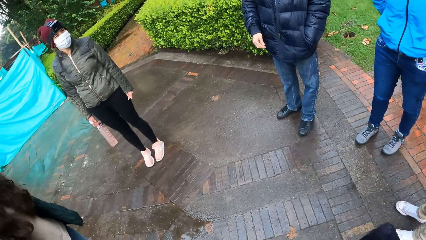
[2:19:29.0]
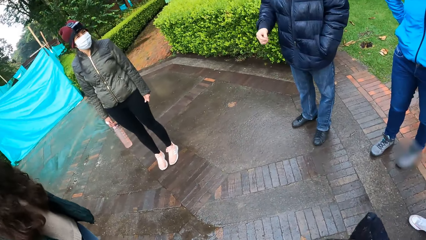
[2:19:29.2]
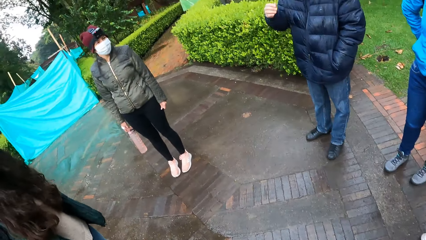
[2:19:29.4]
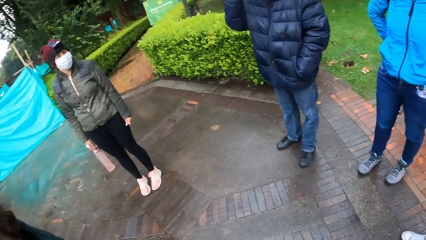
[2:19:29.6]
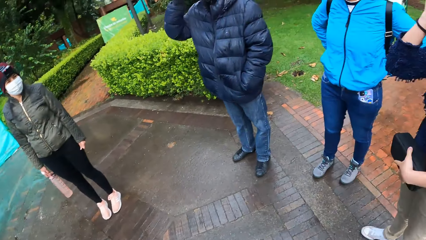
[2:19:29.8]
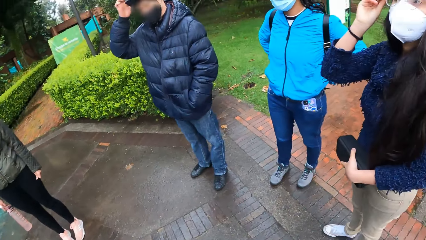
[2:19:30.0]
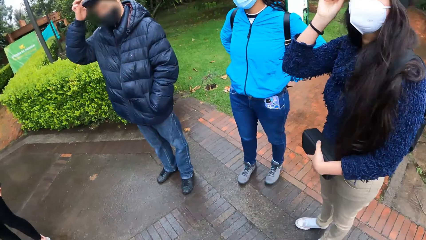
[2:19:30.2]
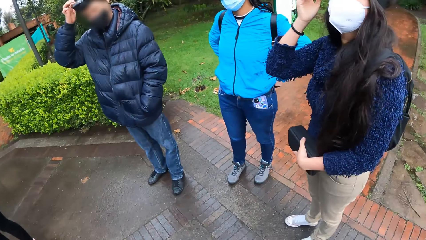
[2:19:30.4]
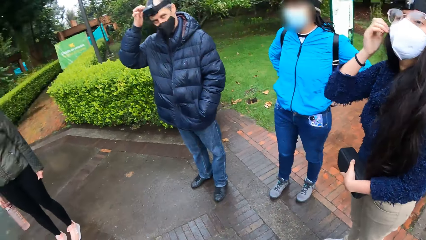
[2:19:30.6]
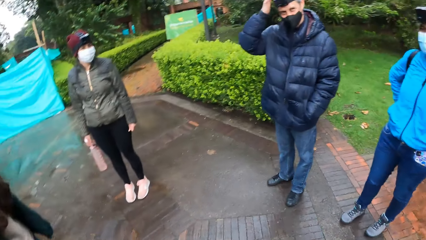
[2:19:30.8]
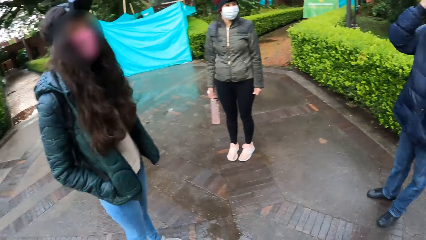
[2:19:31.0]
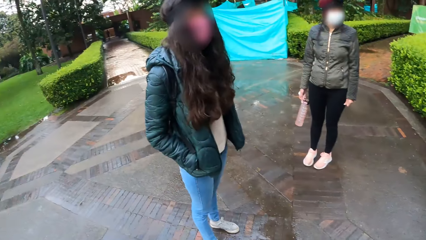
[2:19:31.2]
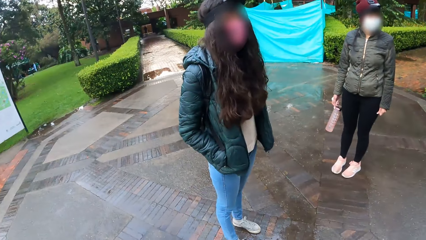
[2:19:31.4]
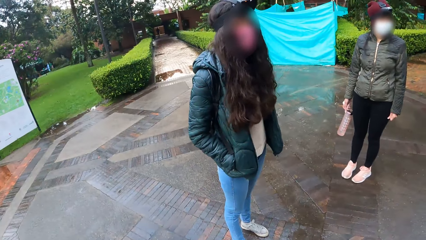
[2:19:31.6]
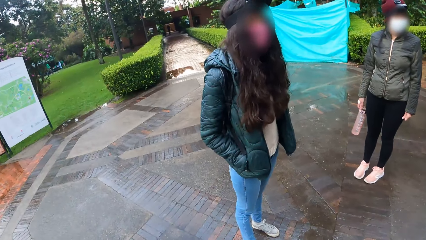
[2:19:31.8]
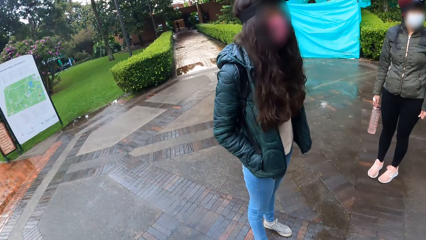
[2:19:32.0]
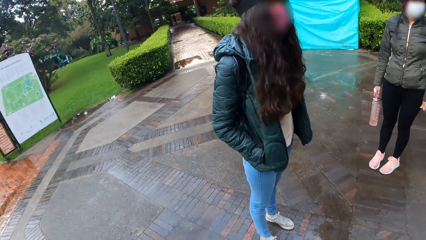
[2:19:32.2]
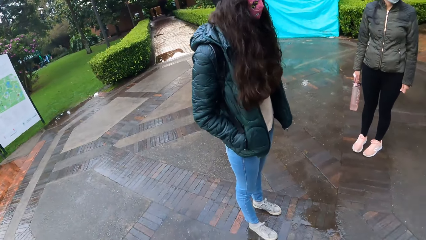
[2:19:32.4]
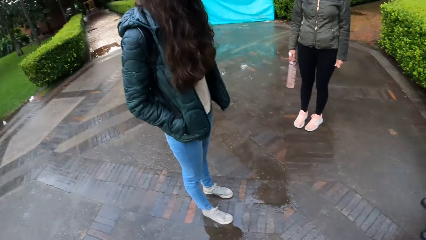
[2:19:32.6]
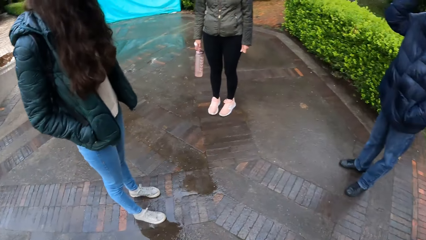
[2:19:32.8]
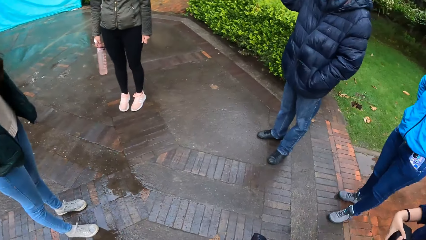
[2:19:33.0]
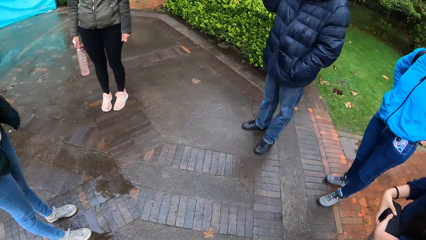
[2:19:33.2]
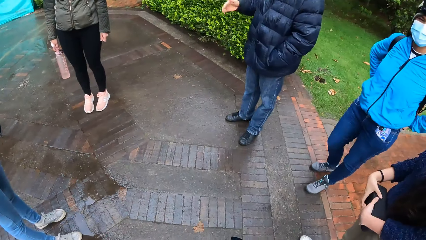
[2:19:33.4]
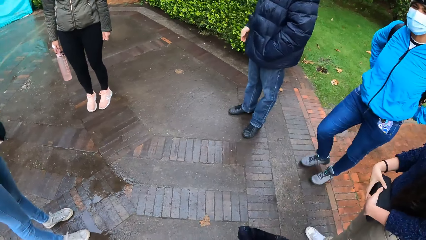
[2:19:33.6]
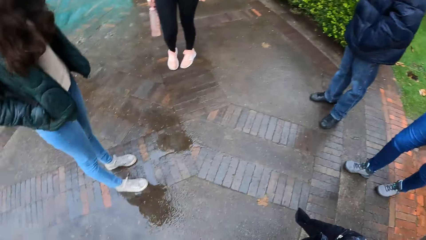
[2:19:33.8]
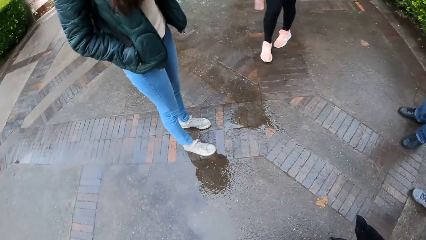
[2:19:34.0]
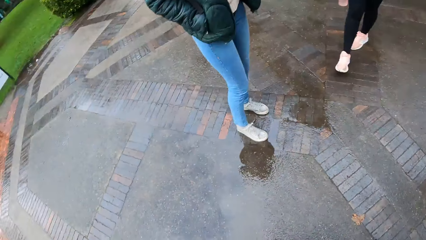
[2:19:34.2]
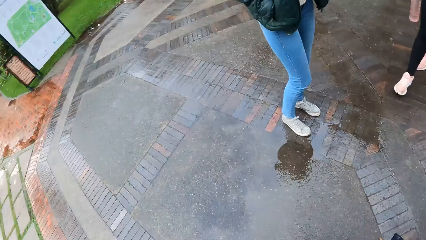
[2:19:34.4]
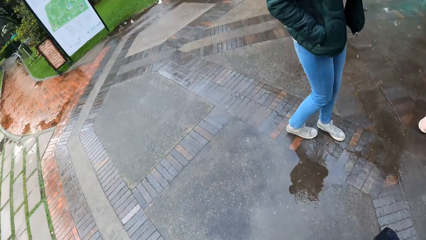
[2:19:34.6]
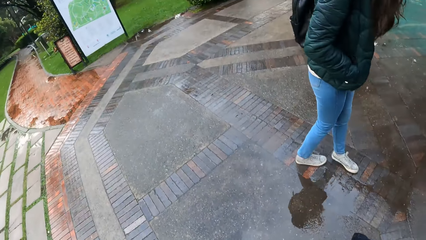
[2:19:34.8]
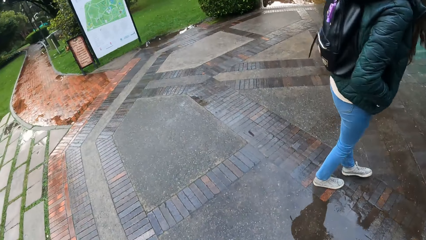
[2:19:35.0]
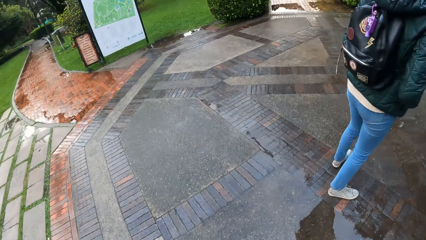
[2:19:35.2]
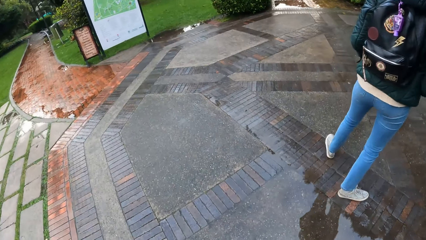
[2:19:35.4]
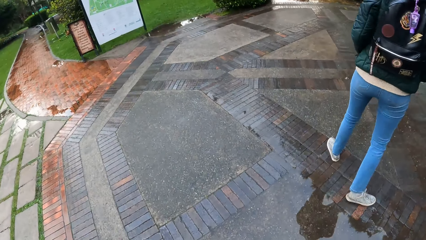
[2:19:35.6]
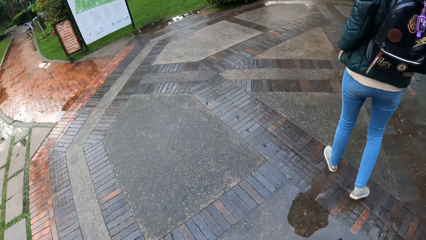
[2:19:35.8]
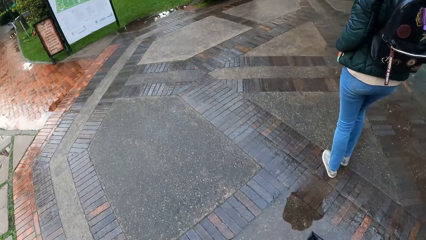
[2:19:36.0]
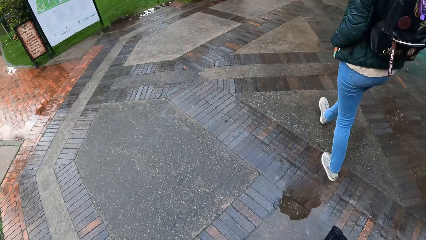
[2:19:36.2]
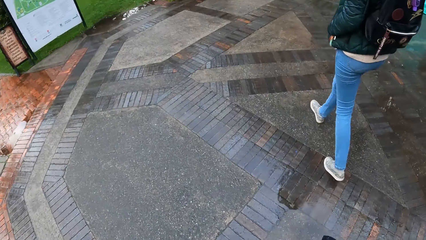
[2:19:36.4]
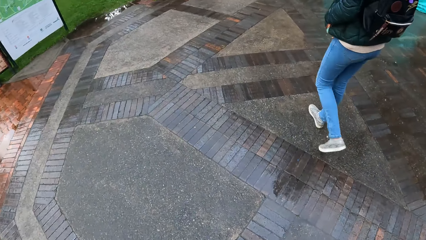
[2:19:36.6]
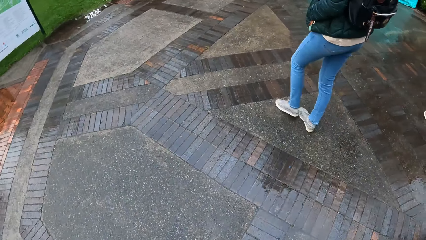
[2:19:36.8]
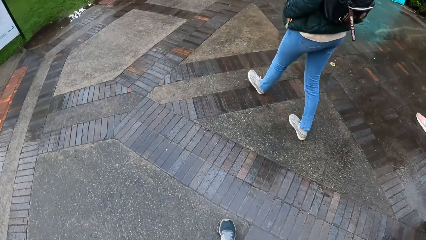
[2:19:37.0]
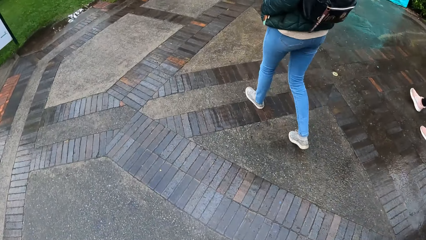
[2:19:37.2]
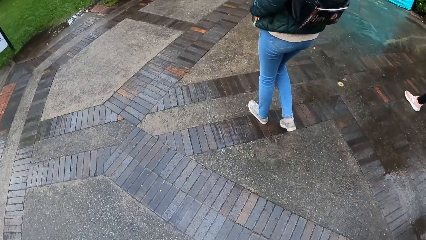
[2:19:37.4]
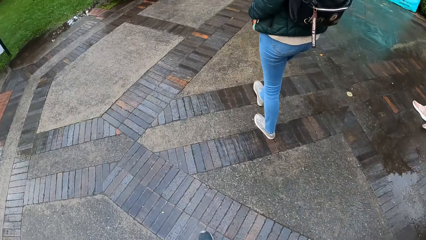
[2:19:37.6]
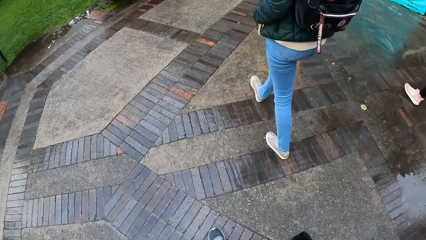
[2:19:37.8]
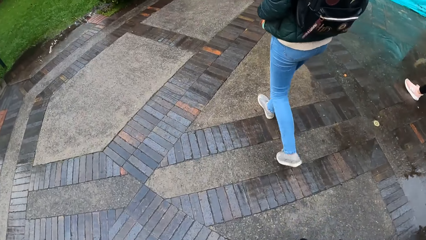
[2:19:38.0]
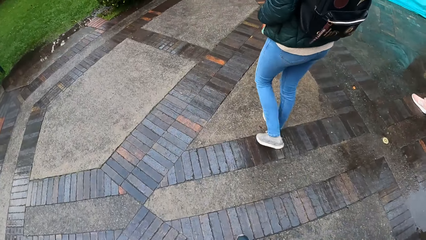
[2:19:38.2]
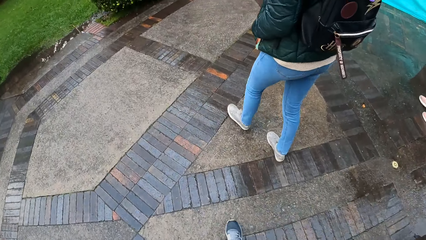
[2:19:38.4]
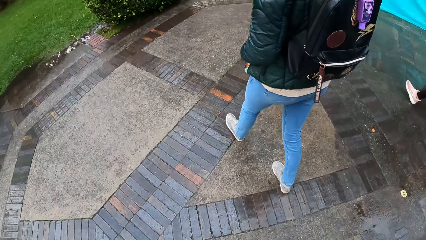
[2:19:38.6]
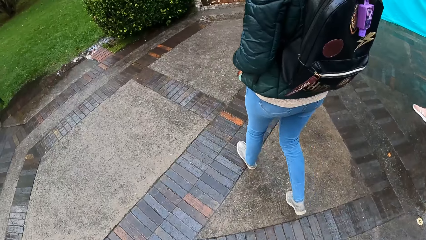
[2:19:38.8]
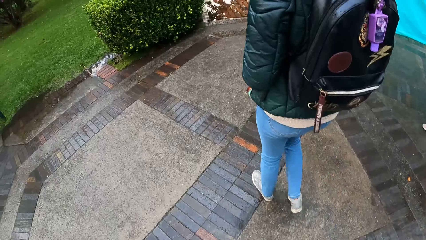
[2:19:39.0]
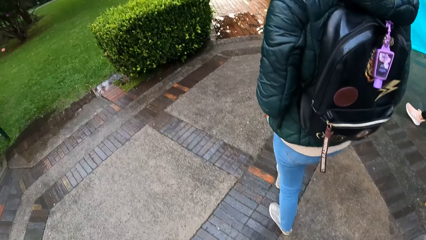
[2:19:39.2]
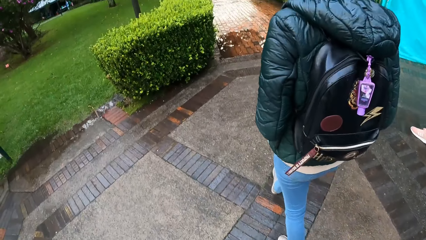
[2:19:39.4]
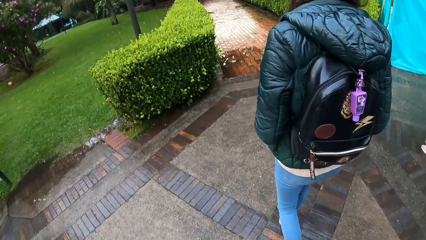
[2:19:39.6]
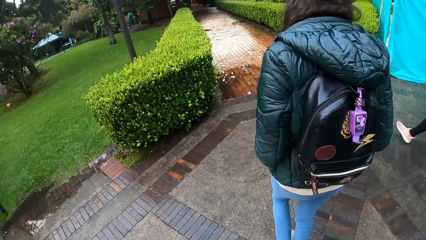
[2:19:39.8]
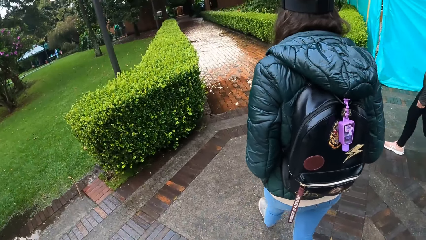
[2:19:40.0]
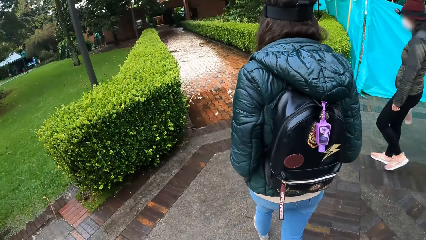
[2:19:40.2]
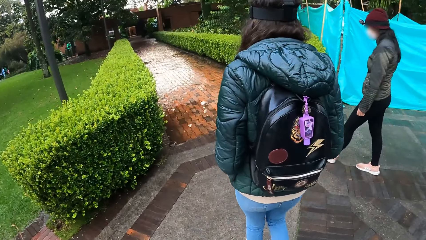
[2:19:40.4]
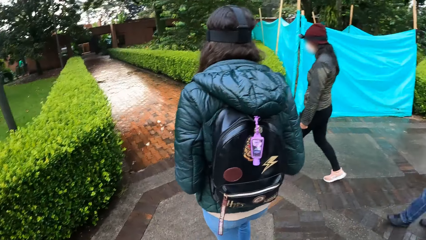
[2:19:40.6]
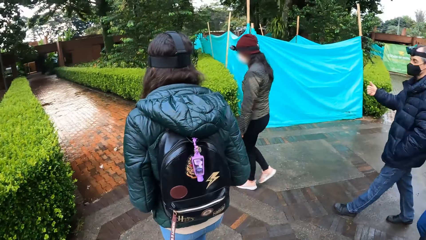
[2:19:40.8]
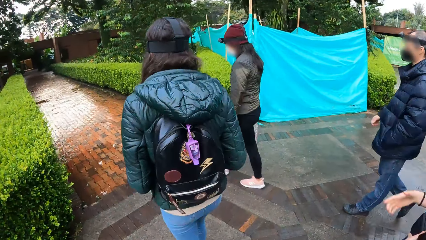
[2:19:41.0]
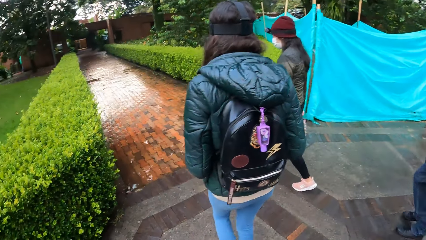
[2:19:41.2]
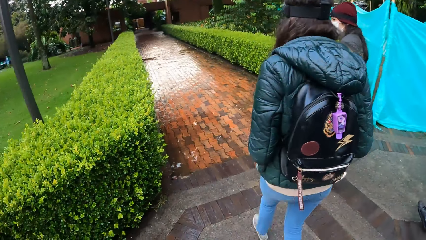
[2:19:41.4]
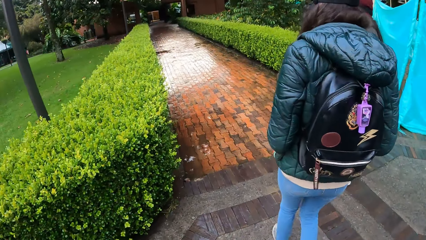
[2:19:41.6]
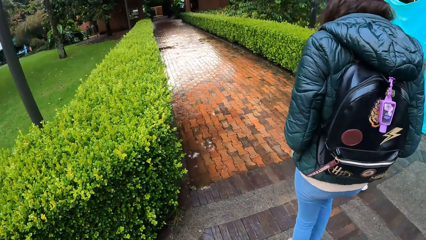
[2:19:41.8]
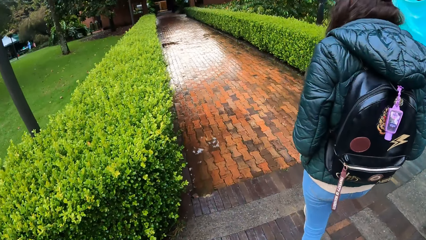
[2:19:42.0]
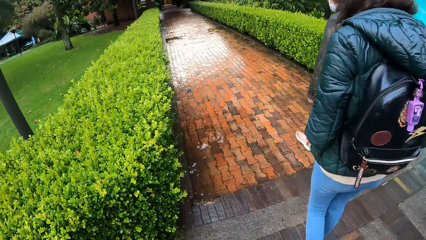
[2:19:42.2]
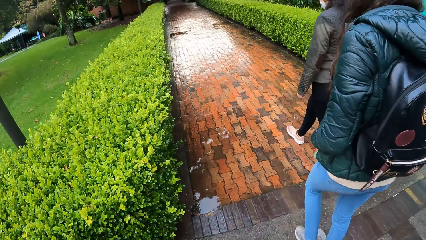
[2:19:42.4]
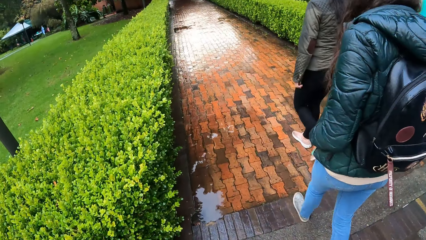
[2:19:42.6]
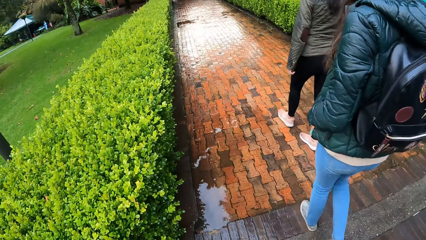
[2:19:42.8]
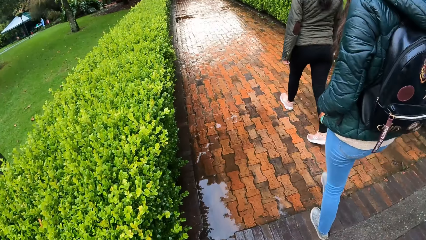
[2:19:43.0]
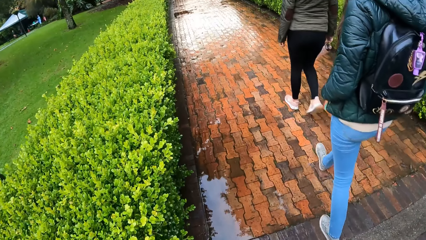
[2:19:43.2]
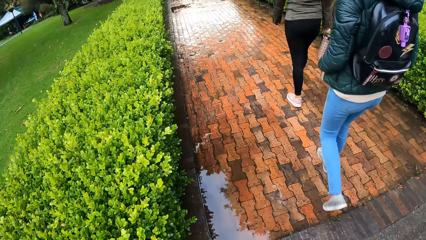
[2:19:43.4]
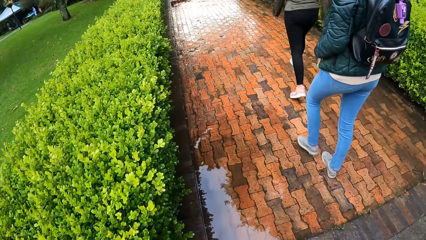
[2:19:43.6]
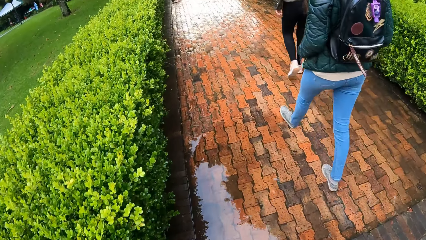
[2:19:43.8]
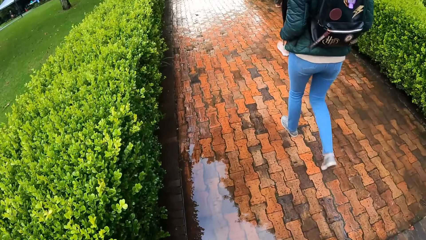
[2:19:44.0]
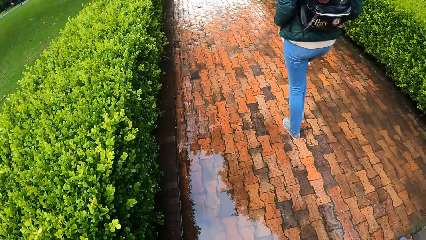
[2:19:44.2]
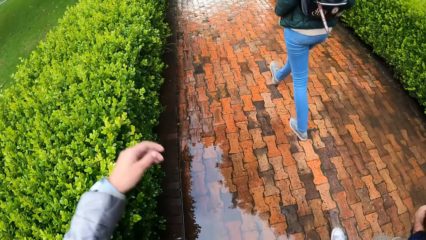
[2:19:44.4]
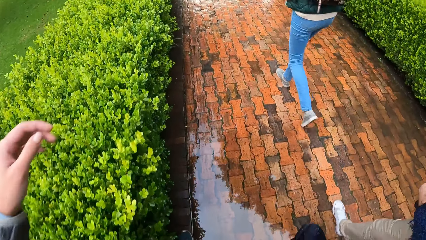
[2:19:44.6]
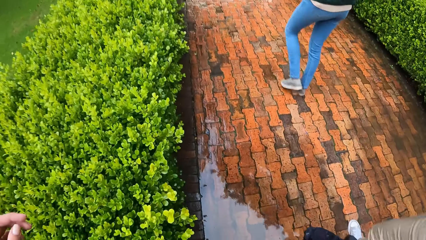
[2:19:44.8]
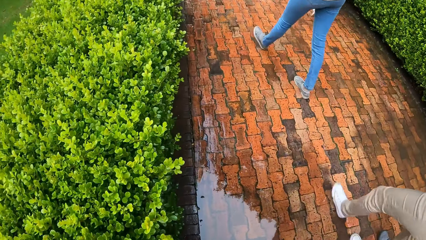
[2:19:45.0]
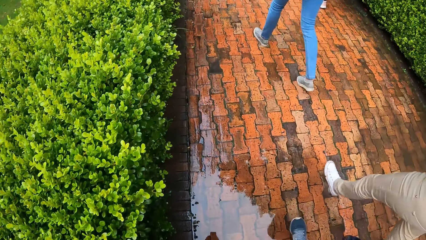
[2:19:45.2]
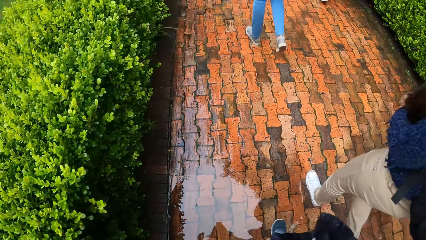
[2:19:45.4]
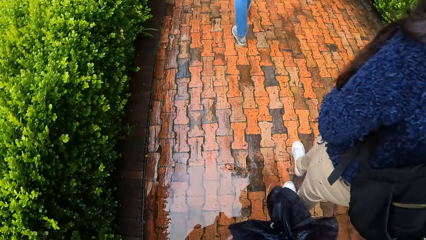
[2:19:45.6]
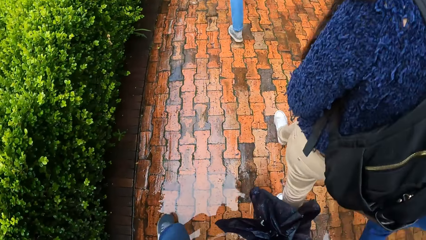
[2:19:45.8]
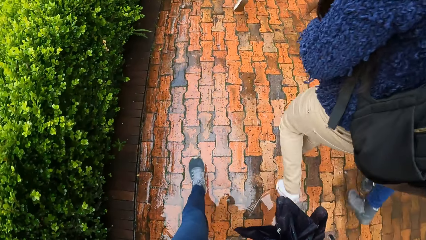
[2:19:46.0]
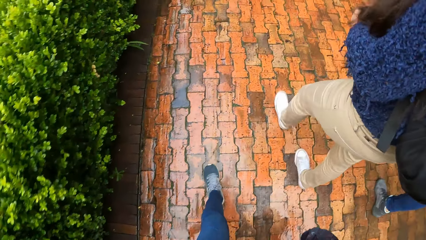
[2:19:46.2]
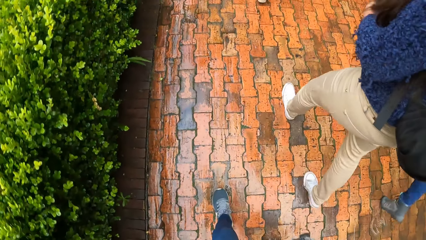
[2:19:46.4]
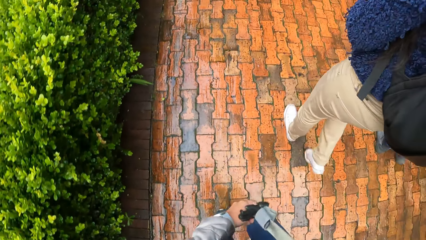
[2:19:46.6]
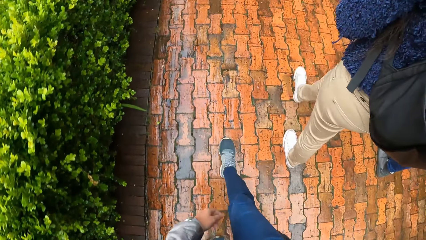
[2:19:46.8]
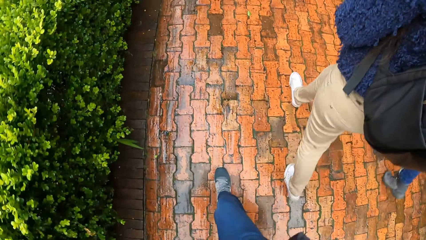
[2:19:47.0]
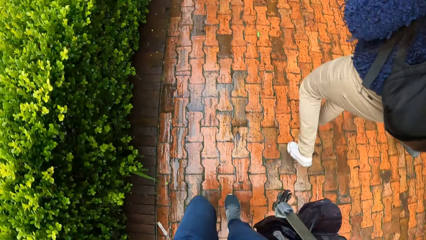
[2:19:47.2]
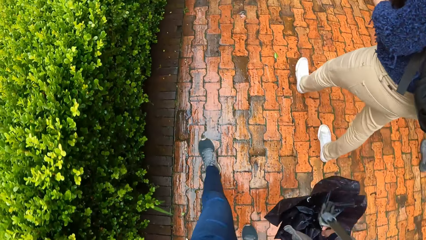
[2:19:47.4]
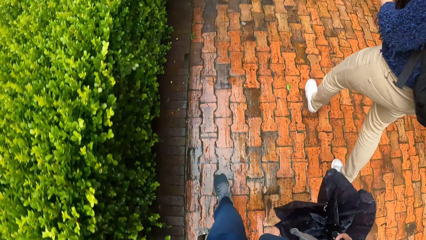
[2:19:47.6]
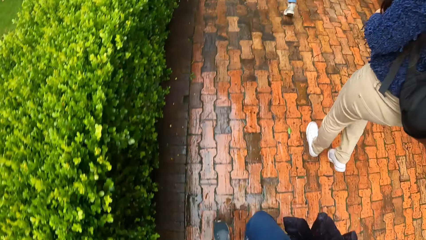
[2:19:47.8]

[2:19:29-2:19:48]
A person talks to the camera wearer and three other people. The camera wearer walks on the road path with an umbrella on their hand. They hold the umbrella with their right hand.
